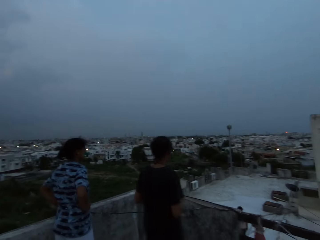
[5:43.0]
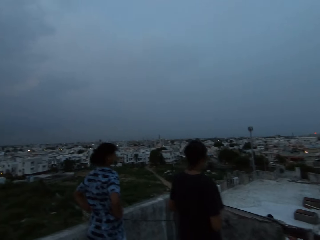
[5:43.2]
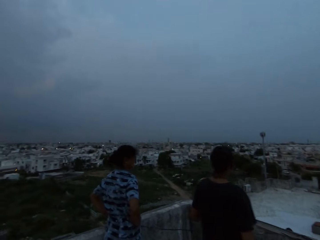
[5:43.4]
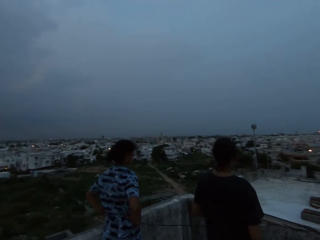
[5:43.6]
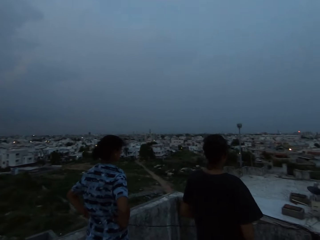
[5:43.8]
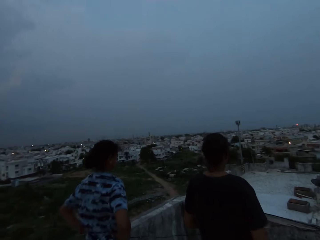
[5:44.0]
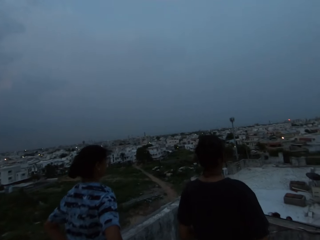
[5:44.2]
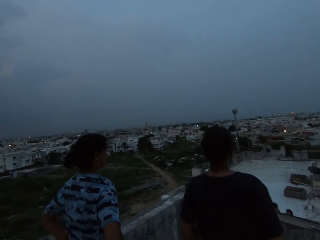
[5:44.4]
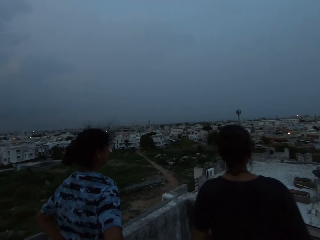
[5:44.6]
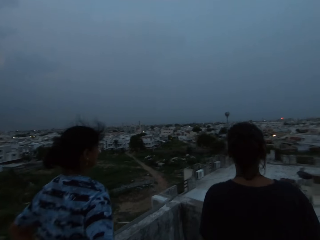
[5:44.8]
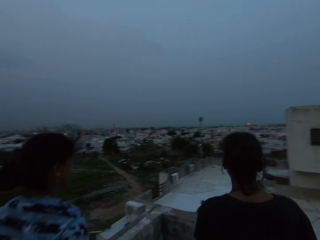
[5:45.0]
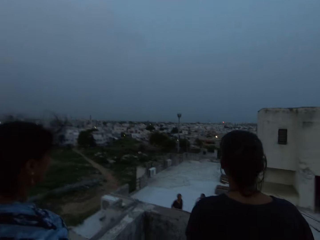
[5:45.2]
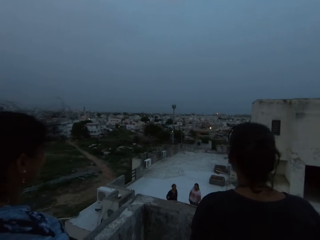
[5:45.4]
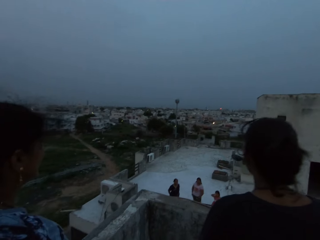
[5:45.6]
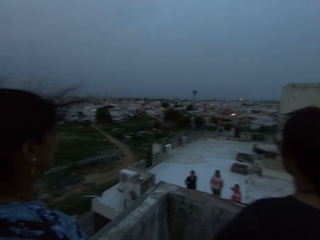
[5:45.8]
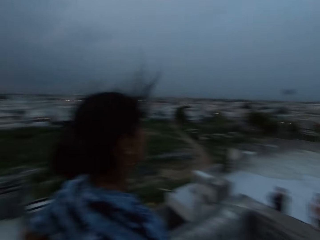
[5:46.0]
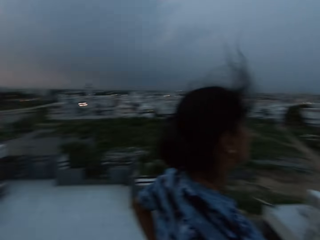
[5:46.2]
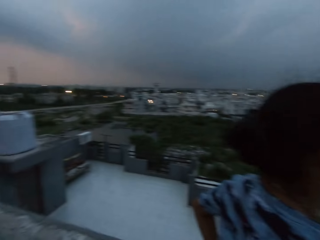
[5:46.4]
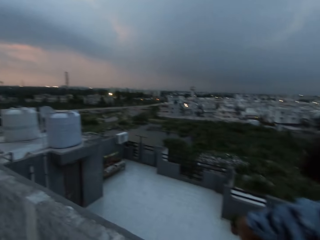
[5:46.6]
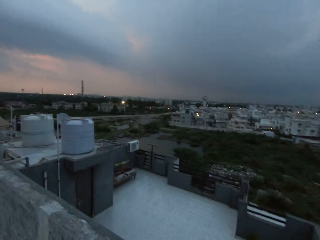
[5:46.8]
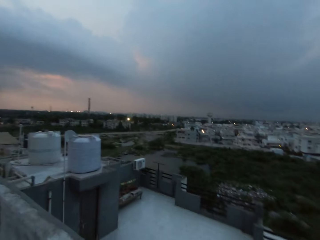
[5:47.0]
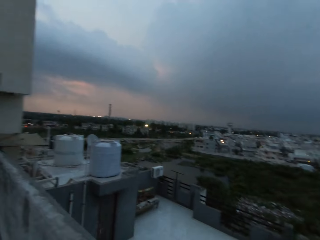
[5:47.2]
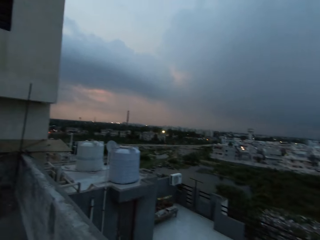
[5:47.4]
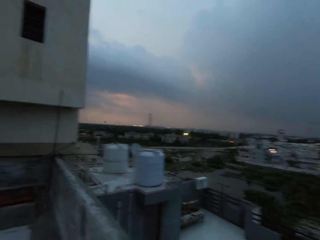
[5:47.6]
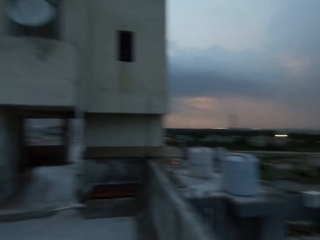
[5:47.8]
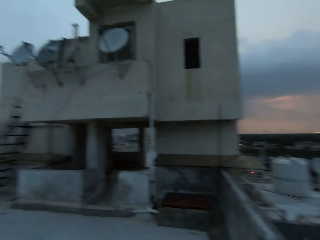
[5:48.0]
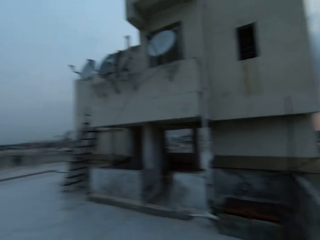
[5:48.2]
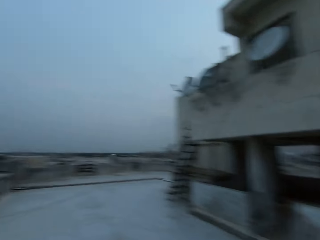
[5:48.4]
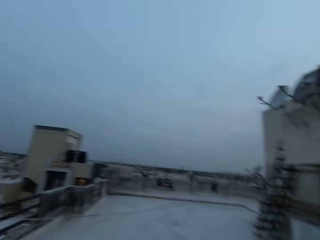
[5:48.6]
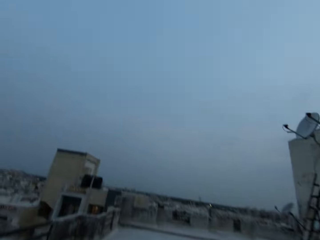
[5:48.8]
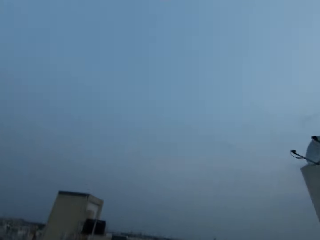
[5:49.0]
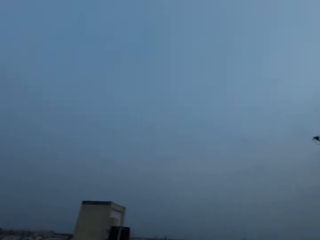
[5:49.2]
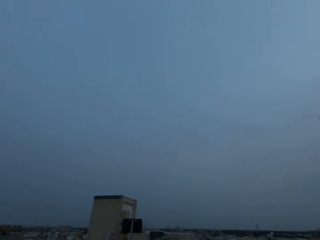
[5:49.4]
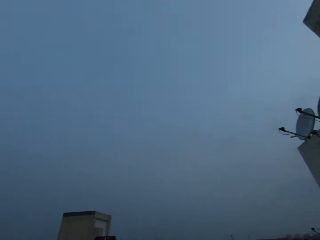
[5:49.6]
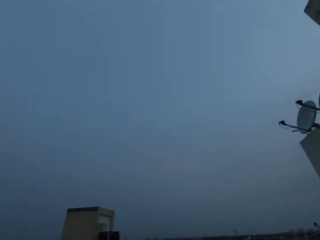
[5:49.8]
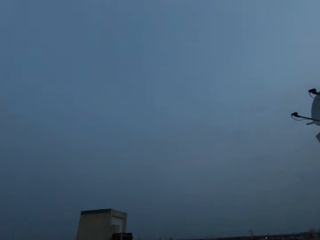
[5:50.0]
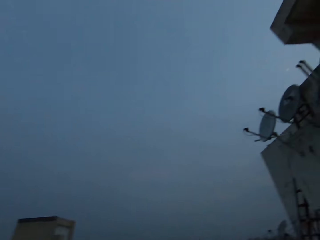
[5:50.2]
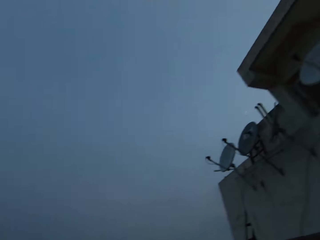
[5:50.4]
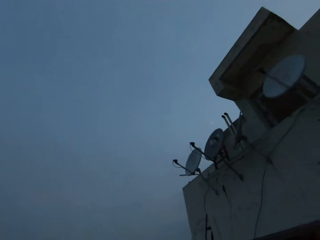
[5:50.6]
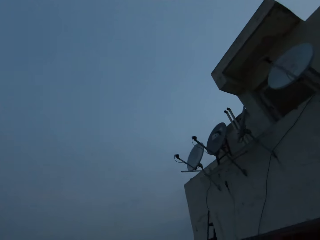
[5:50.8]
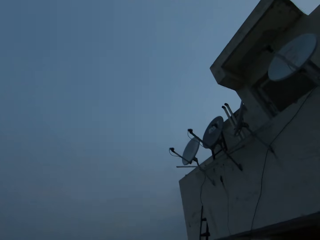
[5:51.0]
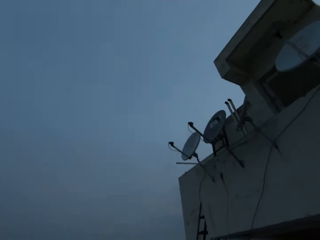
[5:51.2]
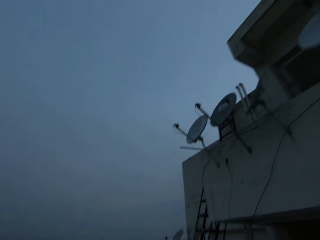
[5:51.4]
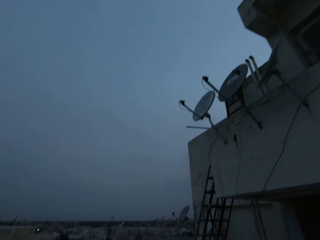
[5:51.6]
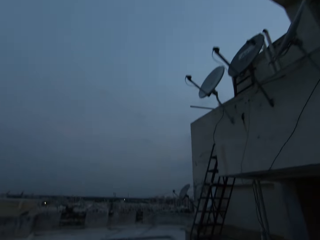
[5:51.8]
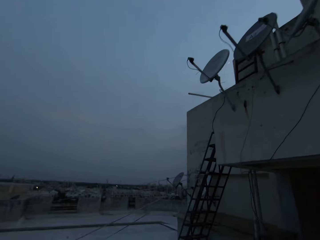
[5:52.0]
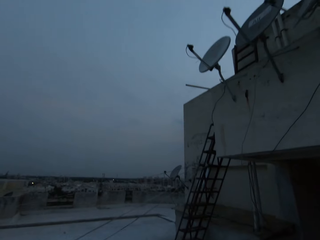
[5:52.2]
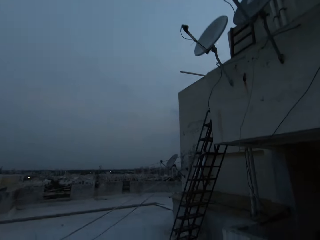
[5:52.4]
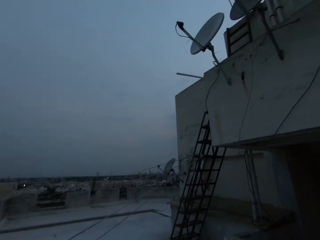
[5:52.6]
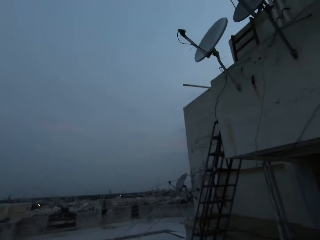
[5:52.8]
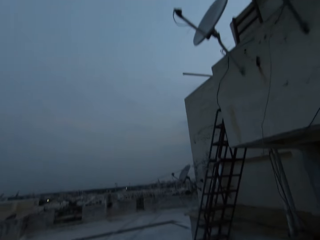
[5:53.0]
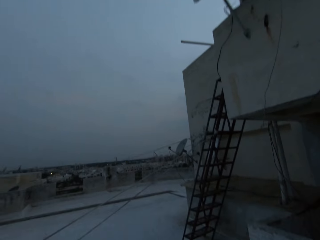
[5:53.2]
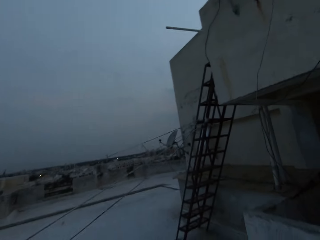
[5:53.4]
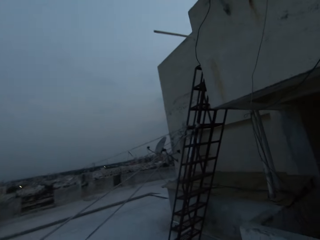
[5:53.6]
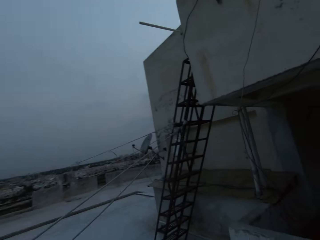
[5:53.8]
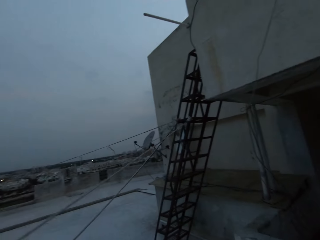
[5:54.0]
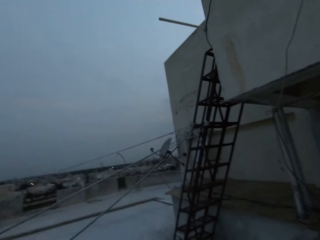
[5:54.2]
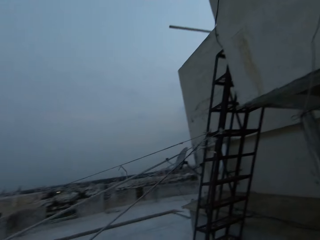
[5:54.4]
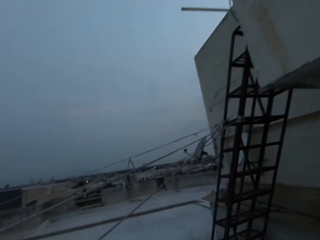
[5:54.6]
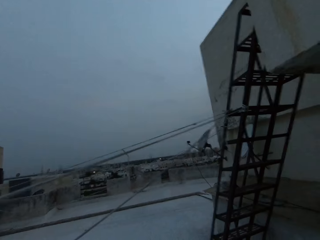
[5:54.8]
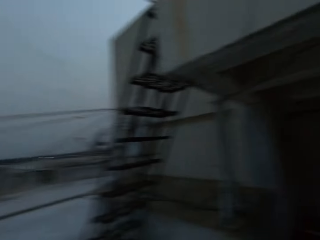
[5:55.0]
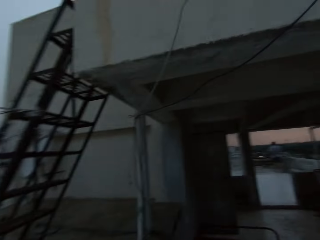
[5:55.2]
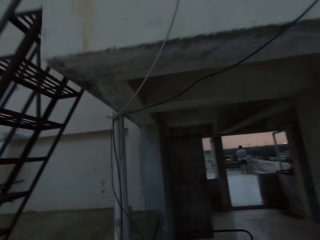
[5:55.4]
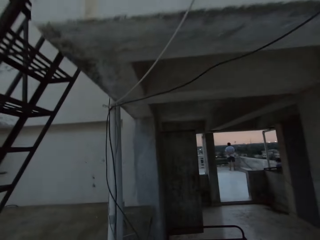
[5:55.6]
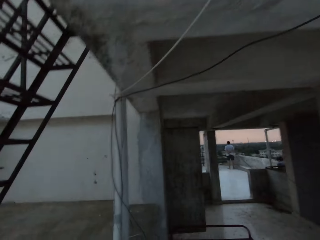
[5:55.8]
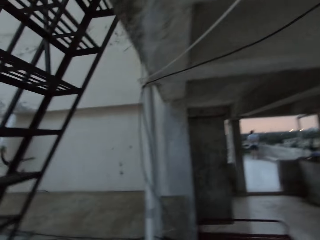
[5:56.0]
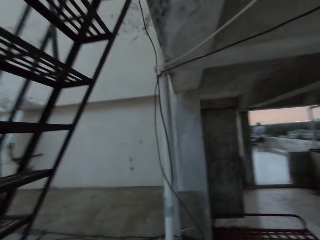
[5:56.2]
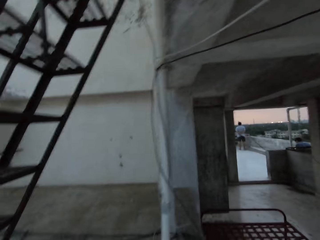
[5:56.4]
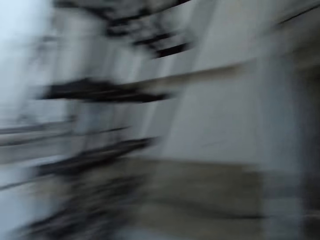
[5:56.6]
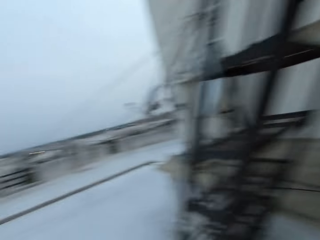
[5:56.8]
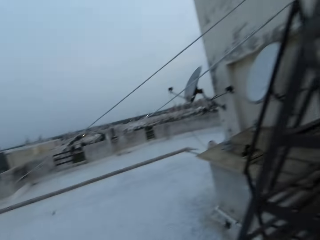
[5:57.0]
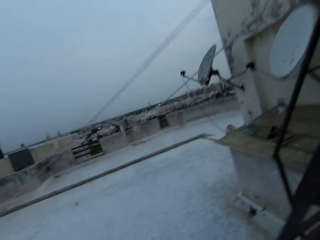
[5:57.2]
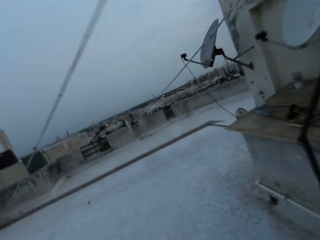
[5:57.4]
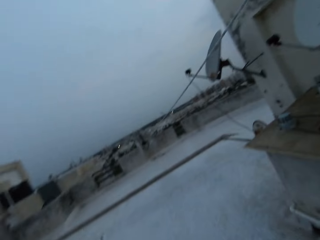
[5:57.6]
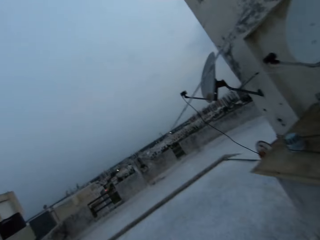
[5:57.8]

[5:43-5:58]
The camera wearer walks on the rooftop. They walk around the rooftop.

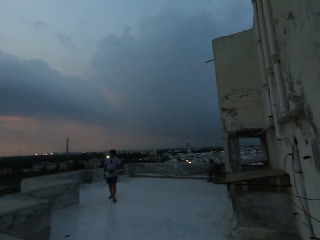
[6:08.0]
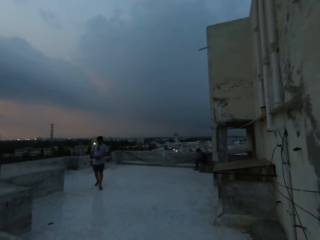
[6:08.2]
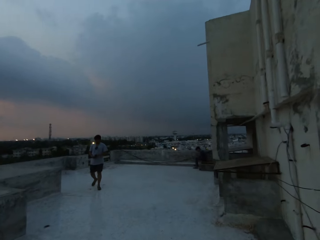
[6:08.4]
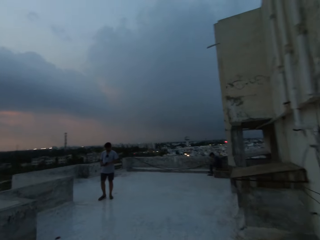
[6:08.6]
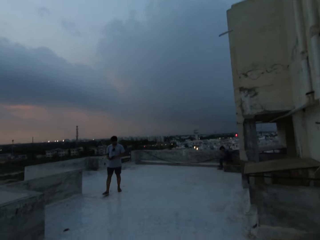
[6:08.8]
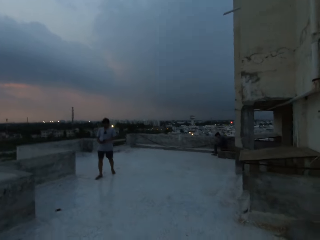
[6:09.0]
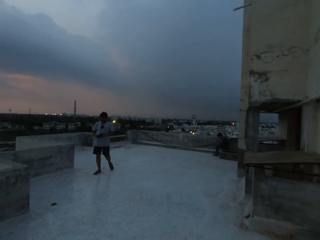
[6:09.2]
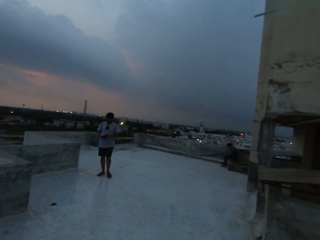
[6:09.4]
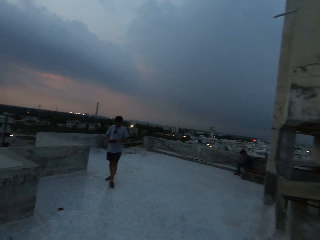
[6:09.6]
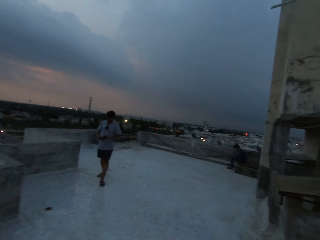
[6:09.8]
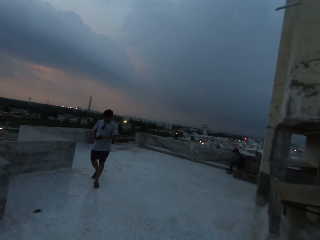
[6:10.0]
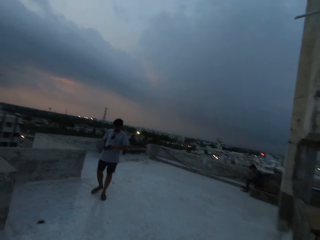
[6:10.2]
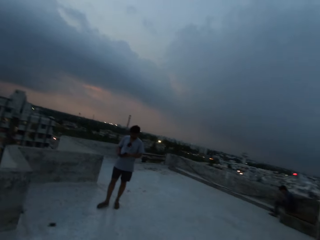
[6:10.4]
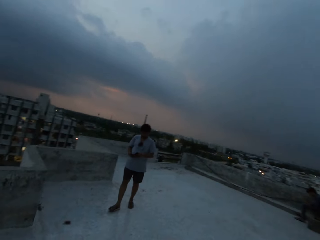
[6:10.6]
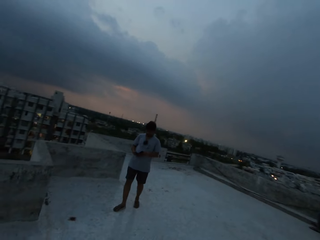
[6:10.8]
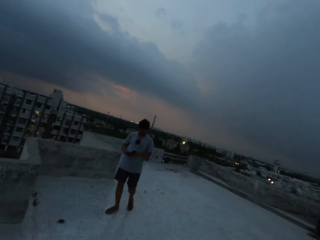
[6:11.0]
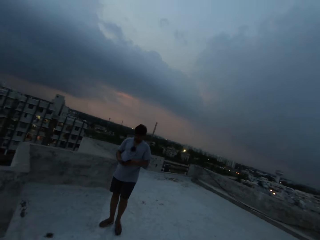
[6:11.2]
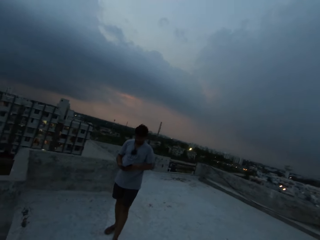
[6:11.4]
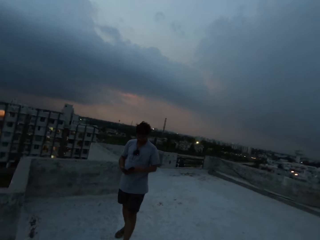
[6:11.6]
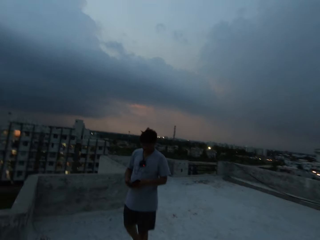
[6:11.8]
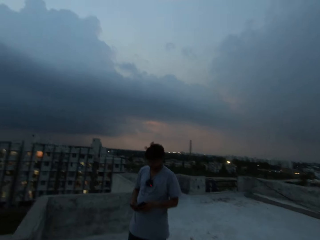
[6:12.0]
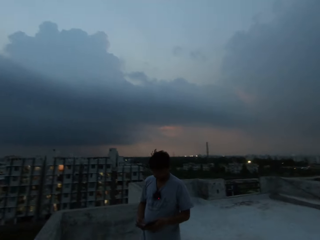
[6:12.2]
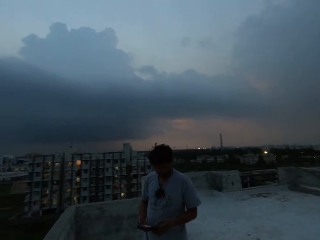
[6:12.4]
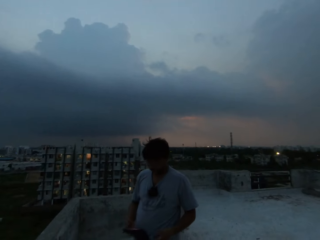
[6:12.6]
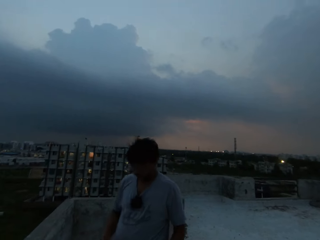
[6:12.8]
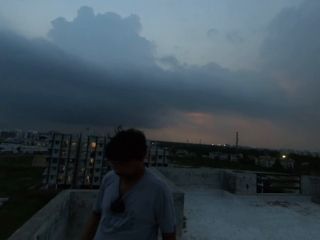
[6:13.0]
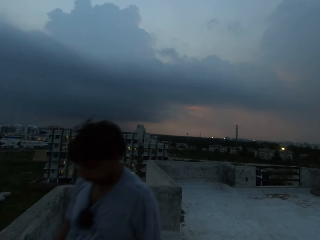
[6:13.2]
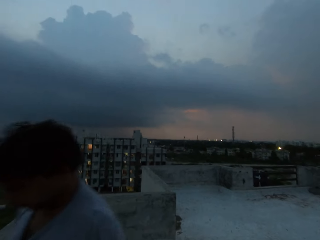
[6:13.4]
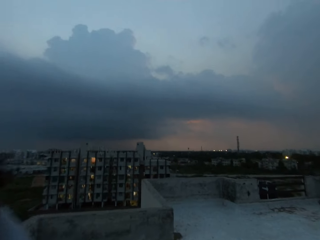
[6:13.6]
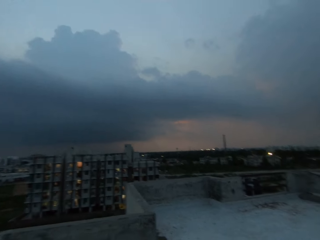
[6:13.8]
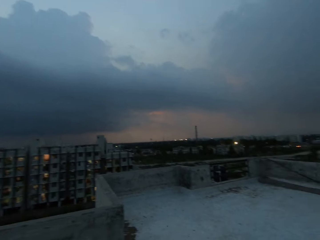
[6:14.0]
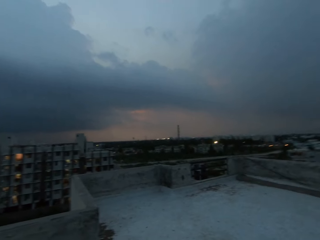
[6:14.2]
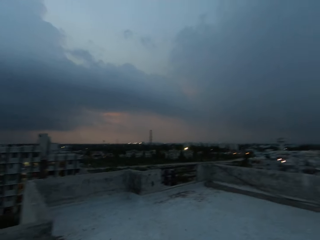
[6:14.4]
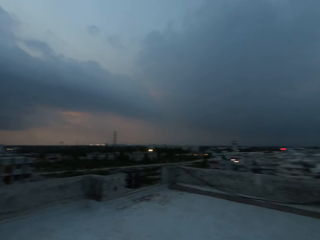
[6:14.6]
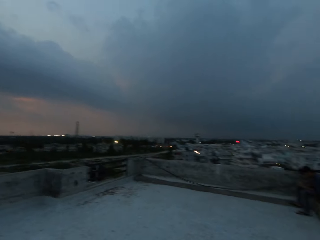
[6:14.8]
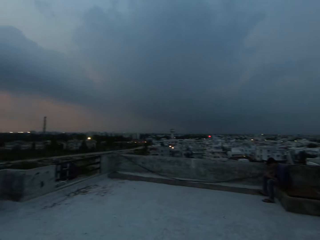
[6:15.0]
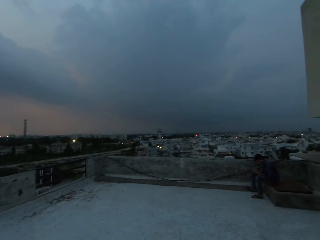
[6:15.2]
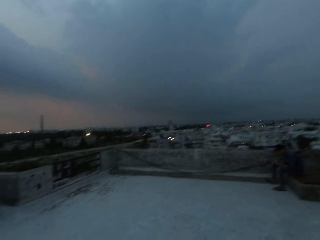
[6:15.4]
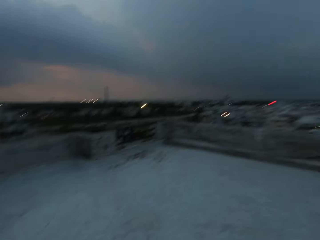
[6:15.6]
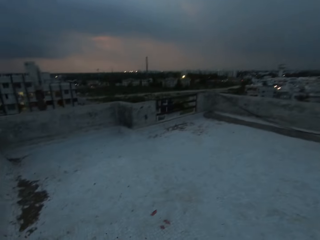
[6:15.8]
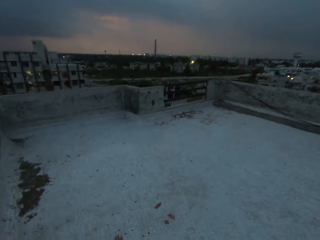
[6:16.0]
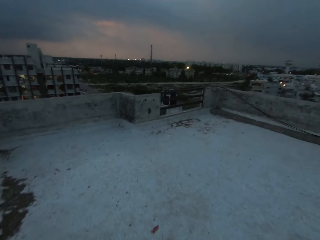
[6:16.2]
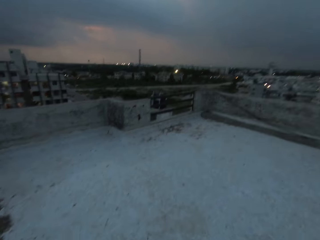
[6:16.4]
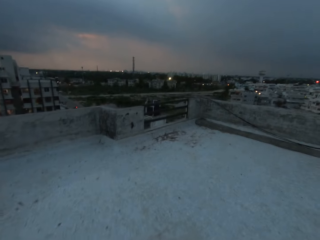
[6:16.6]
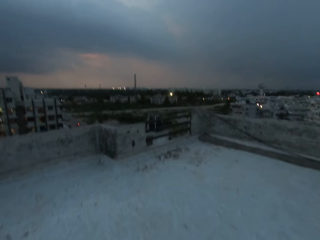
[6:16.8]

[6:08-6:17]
The camera wearer walks past a man.
